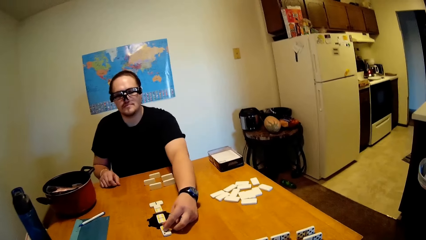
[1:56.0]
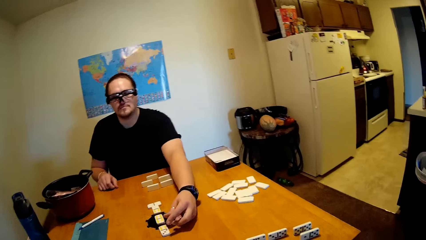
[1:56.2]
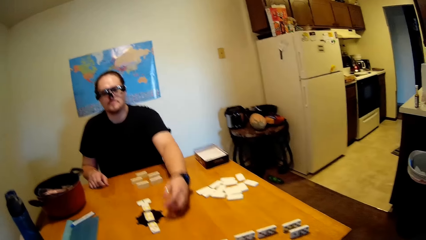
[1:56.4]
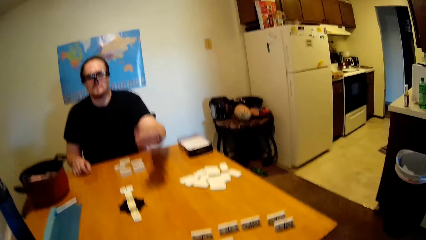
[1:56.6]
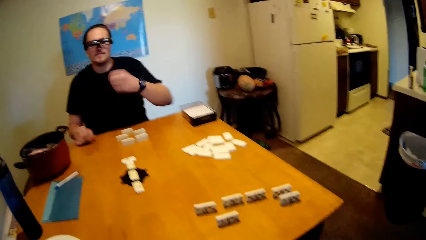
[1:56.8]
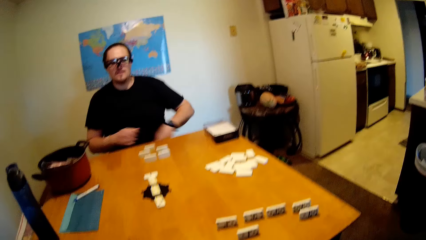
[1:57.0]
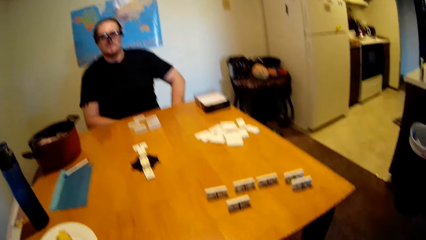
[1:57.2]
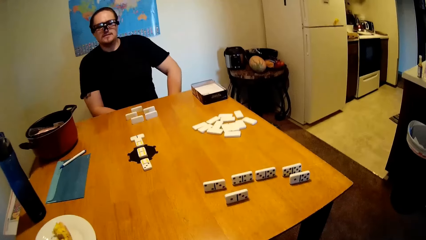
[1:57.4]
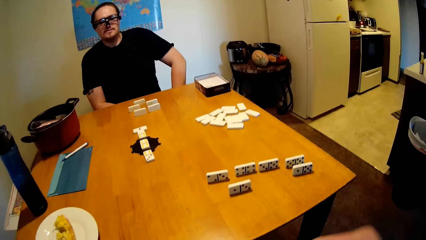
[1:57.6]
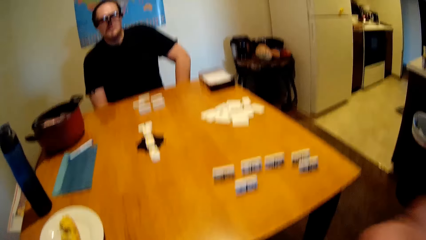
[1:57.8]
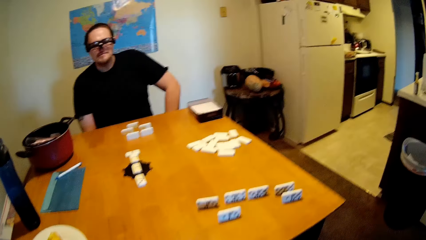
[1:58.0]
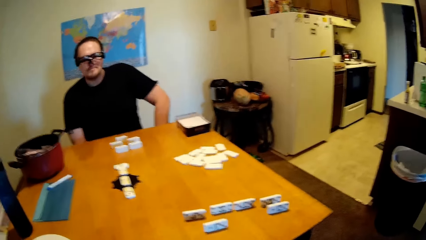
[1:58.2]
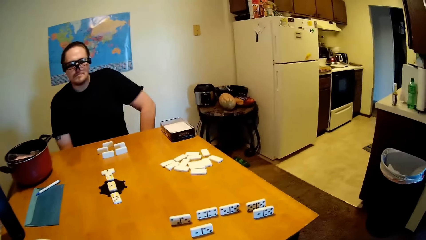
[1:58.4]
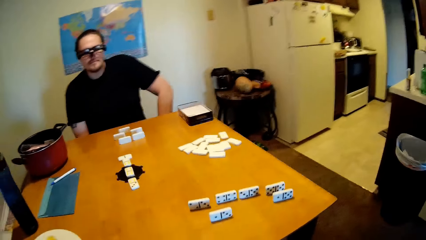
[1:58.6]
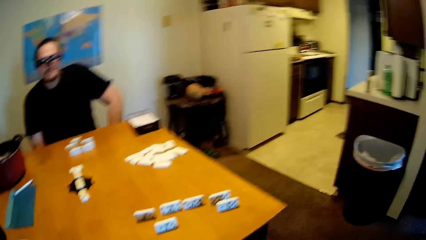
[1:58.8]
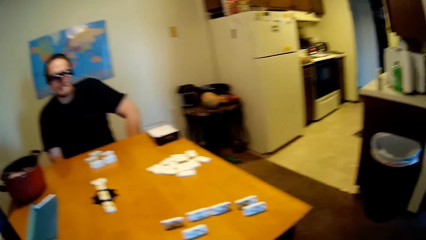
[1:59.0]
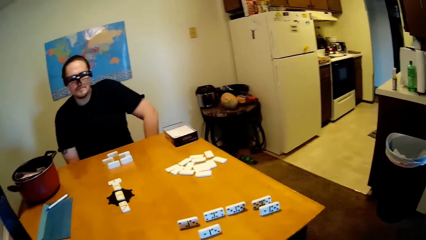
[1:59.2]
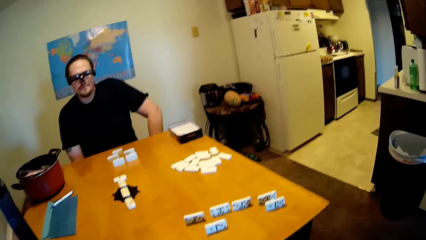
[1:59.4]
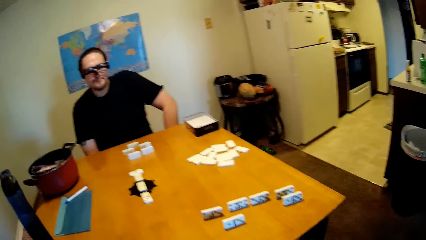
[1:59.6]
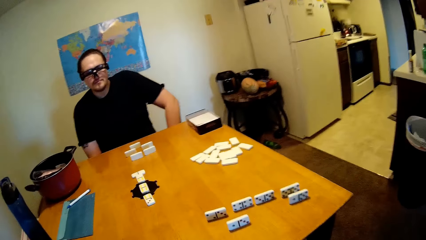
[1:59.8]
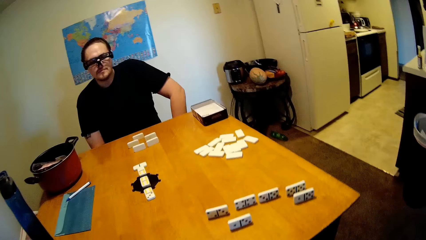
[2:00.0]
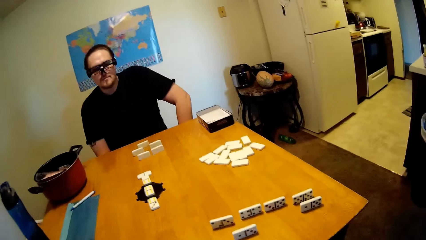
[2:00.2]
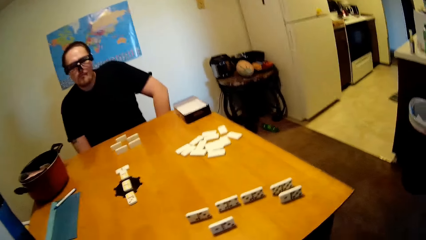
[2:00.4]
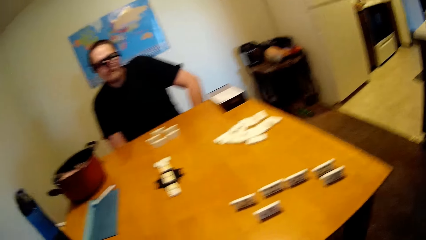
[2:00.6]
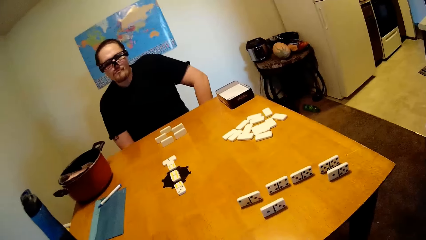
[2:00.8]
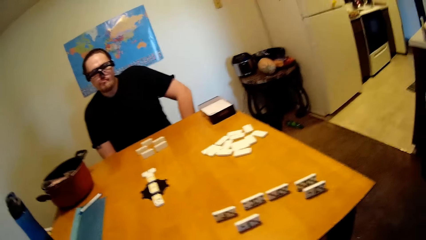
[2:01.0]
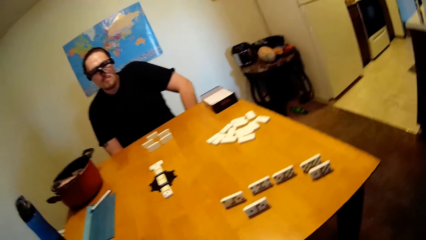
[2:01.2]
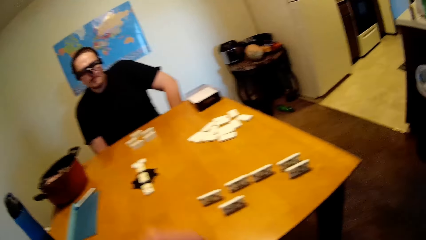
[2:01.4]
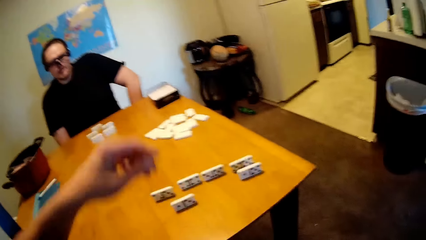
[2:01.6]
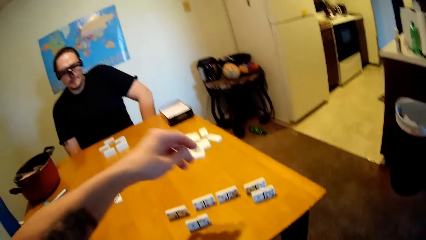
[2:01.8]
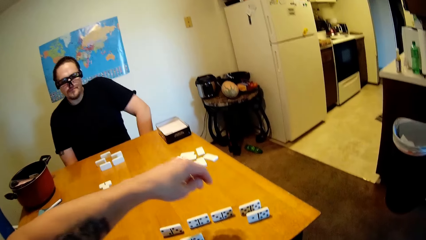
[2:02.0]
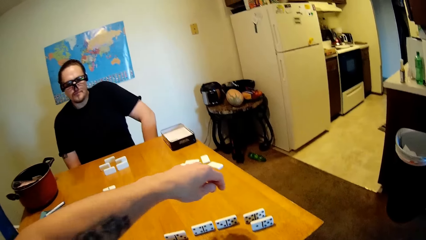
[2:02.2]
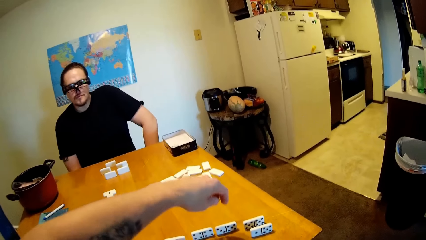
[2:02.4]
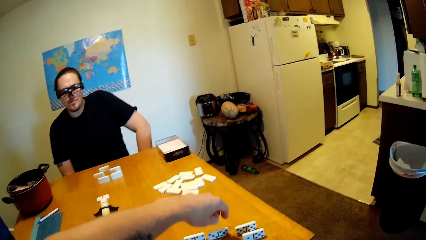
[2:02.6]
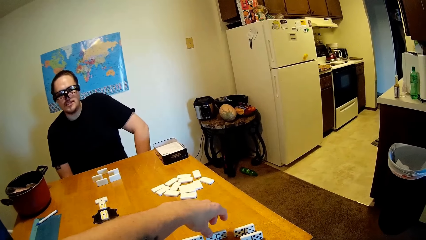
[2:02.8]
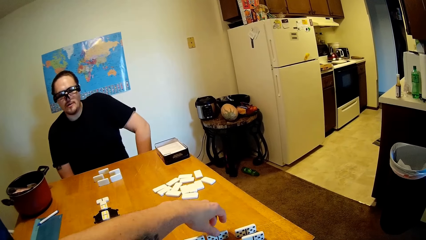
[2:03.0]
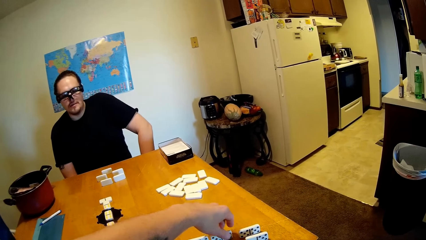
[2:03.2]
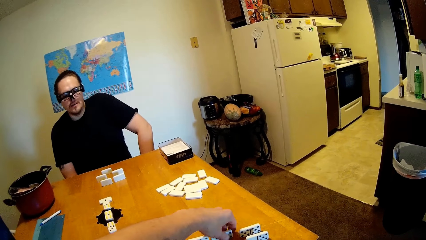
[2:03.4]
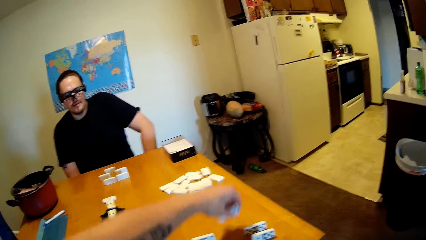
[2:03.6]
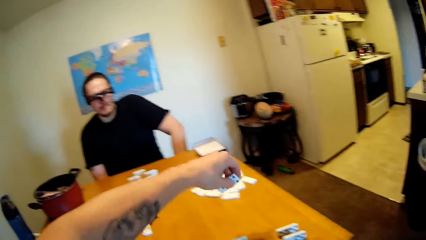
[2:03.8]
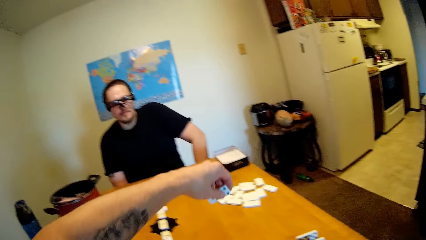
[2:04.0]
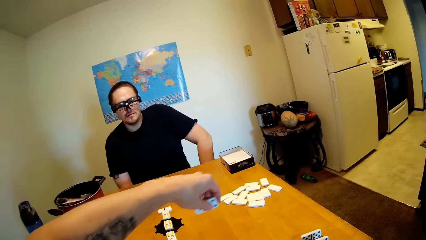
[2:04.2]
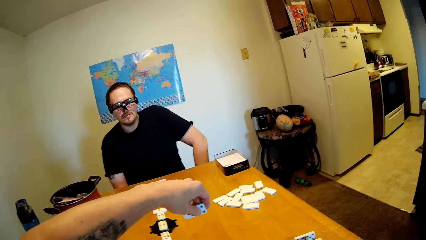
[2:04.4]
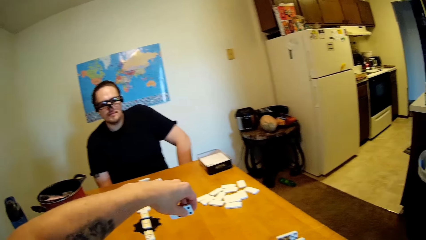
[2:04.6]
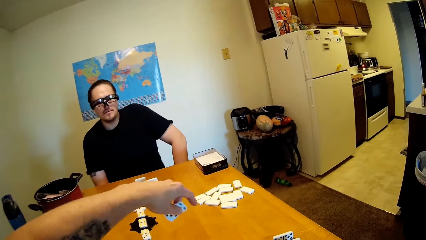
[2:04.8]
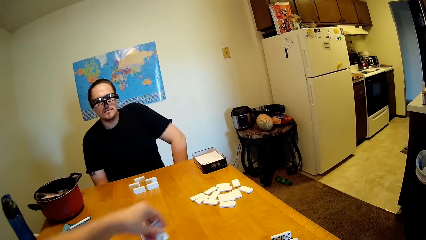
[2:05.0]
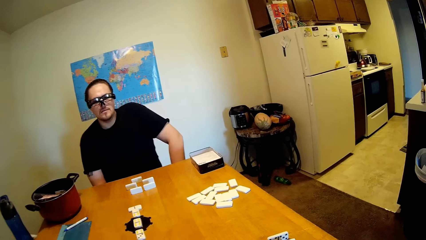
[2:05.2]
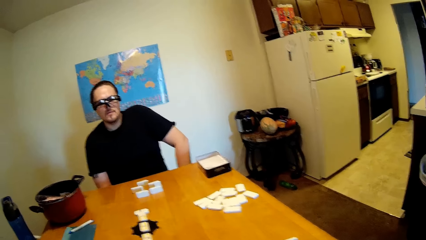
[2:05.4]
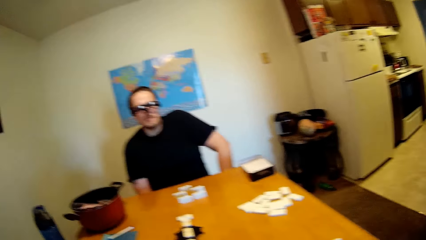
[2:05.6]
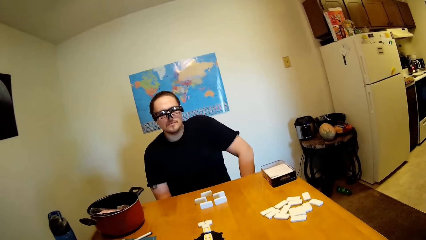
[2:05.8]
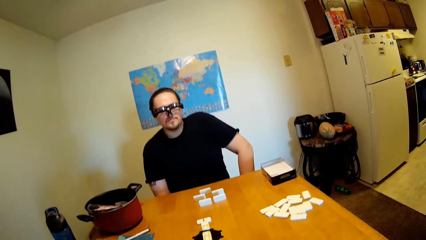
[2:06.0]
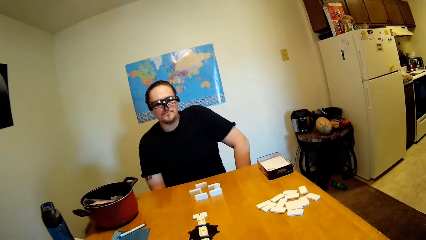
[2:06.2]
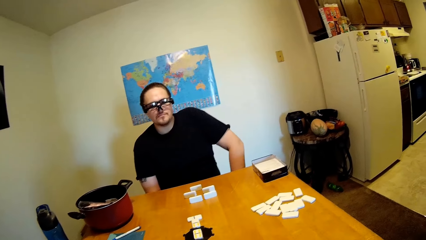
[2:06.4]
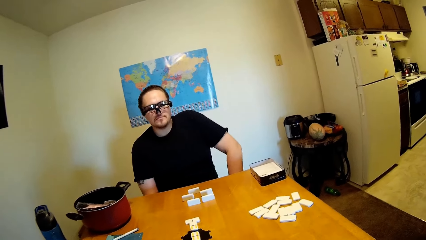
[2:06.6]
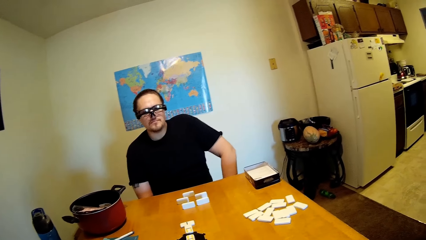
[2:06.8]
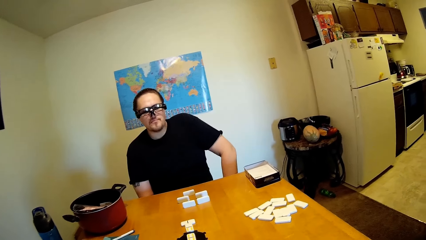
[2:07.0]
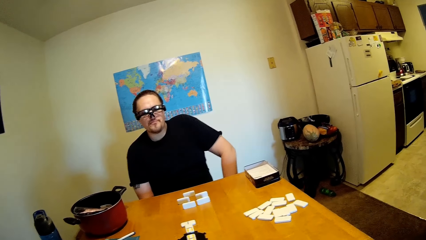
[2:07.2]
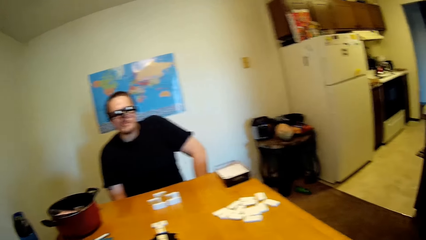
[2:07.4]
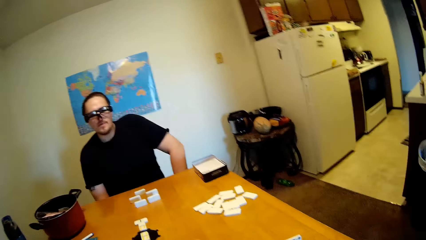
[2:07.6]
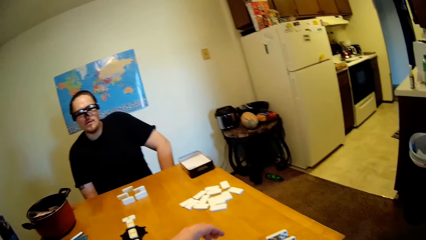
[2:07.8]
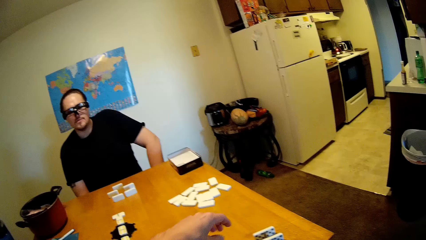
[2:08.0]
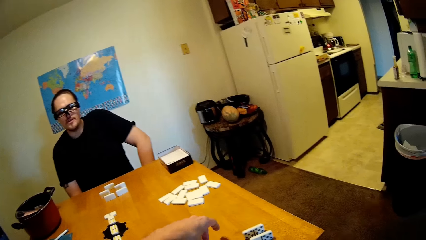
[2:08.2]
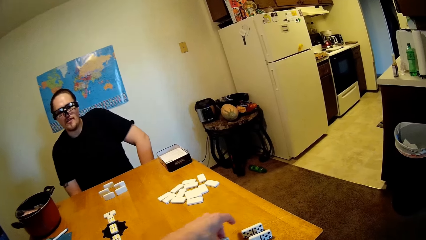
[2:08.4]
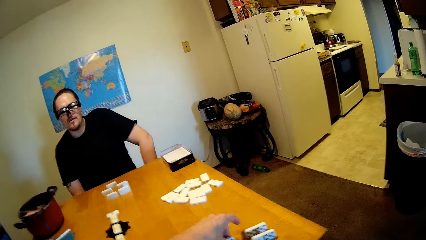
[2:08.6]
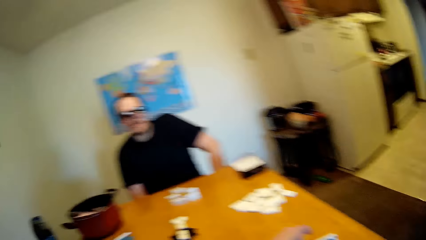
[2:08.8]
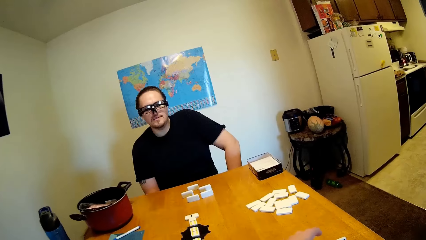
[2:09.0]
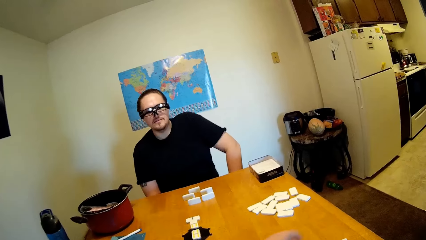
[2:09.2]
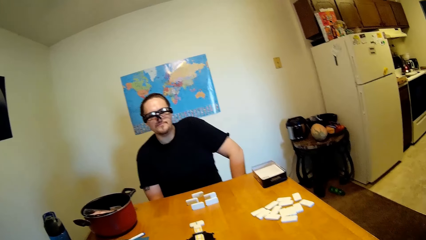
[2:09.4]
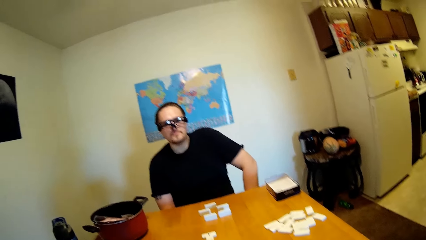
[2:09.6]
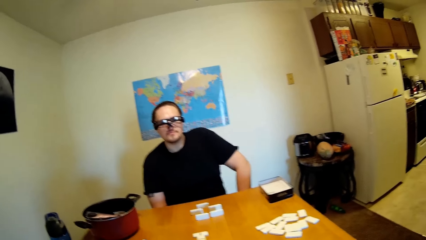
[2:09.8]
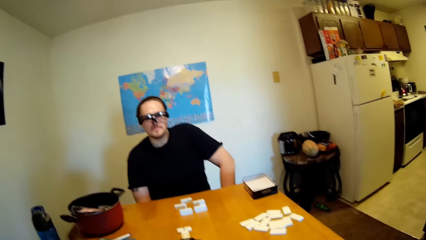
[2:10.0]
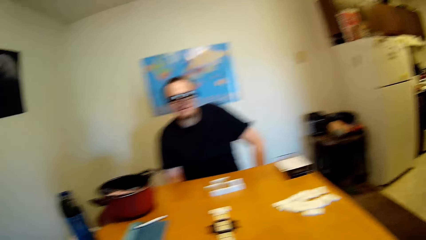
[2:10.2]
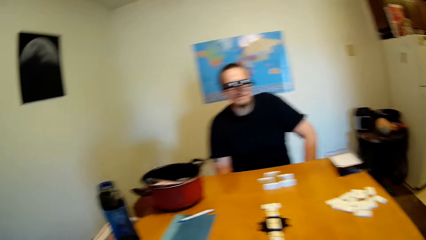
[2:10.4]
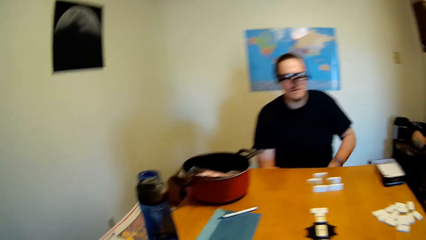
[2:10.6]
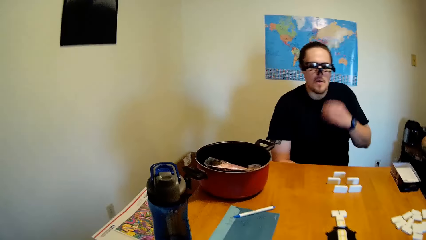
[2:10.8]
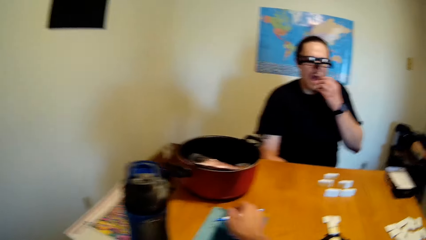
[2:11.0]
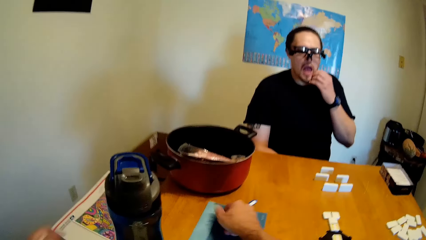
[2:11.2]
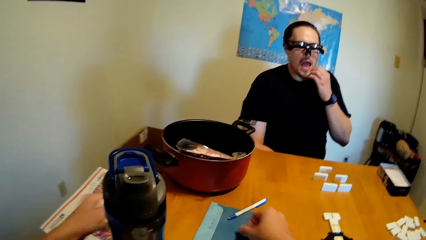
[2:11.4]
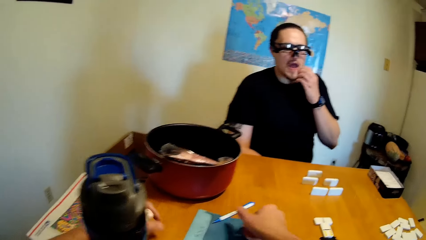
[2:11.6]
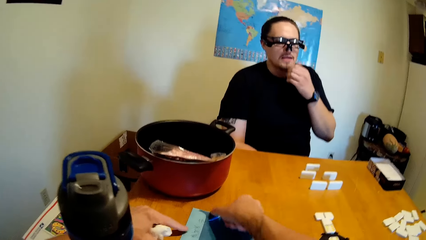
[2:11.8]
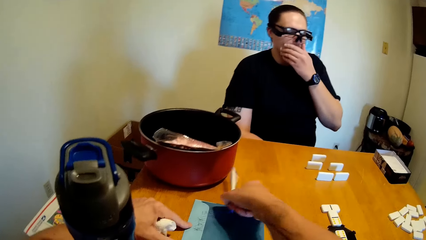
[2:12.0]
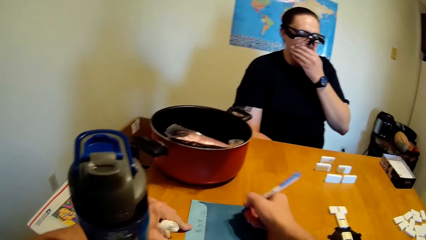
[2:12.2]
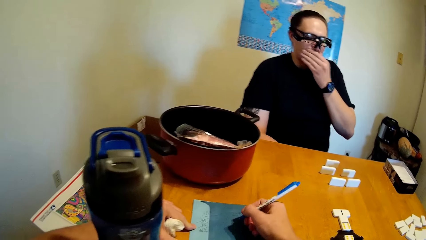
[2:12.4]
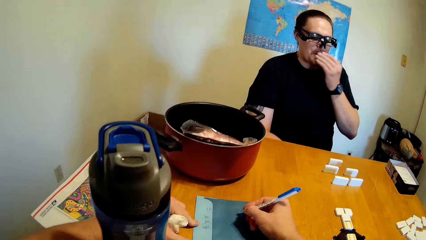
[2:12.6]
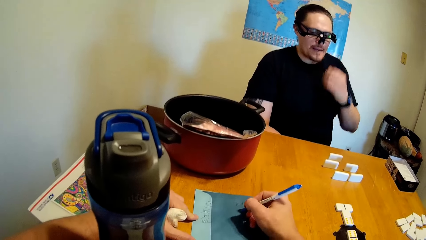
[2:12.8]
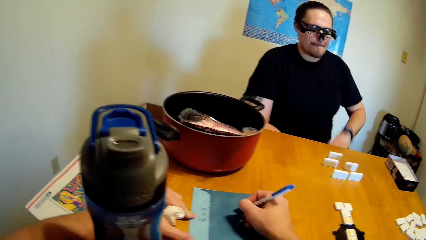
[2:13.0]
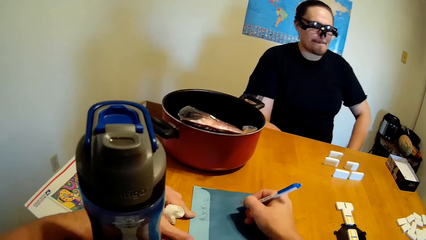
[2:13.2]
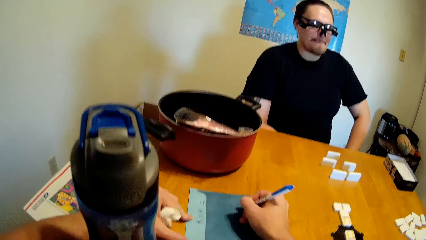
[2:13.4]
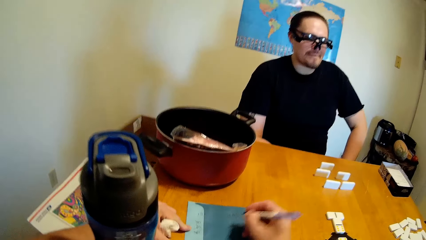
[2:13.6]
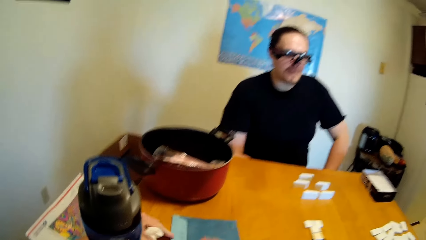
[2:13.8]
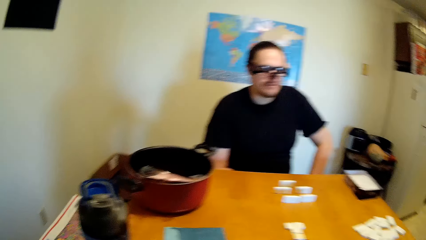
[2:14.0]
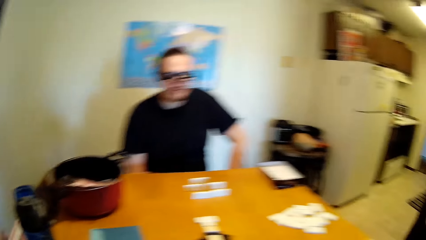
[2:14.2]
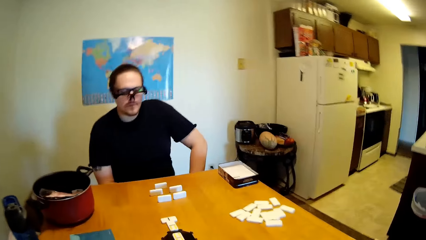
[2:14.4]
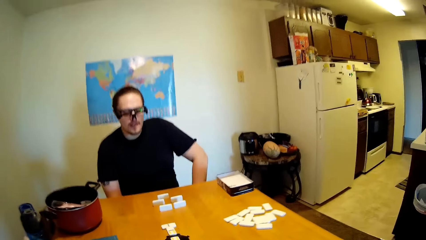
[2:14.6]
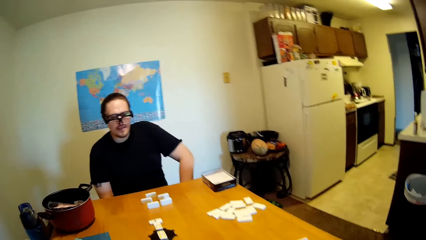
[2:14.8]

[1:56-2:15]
The camera wearer moves the hands. The camera wearer and a person stare at the dominoes on the table. The camera wearer moves the dominoes or dice on the table. They move a pen and write on a paper with the pen.
